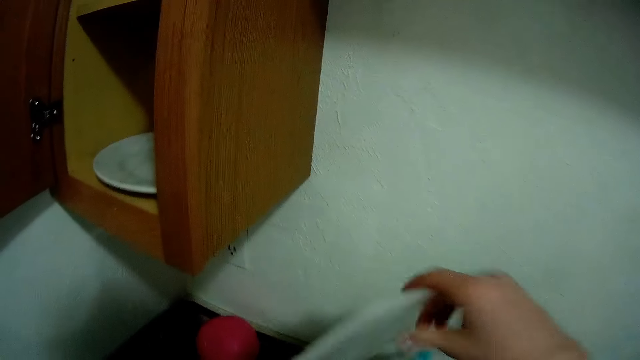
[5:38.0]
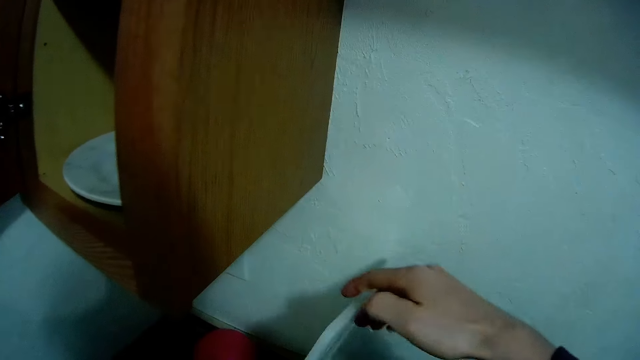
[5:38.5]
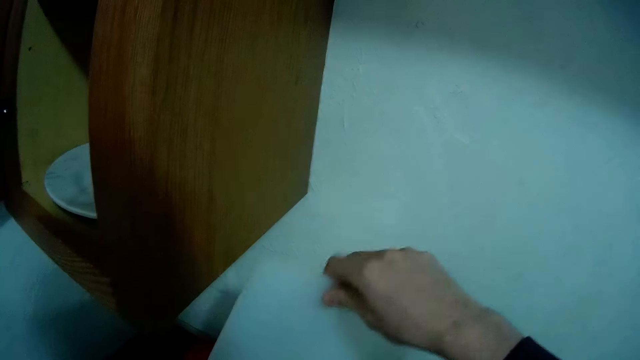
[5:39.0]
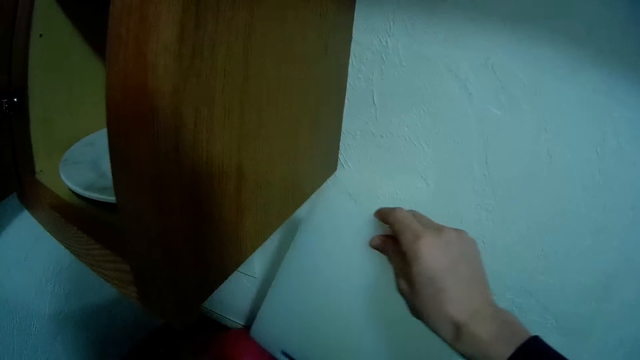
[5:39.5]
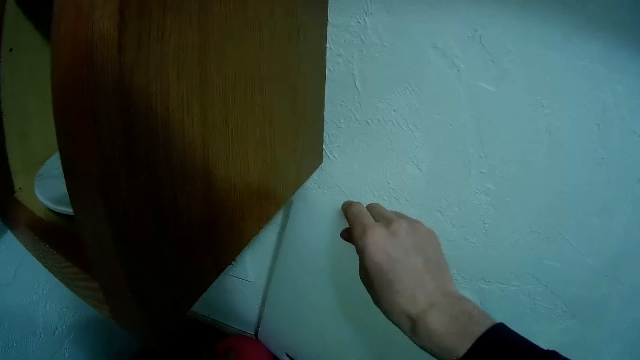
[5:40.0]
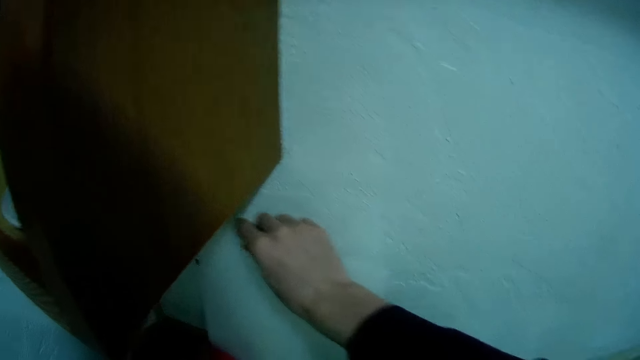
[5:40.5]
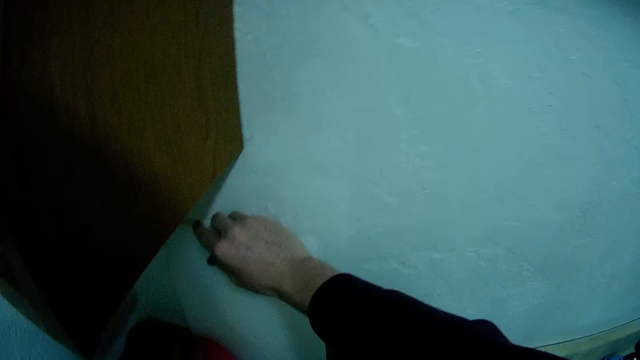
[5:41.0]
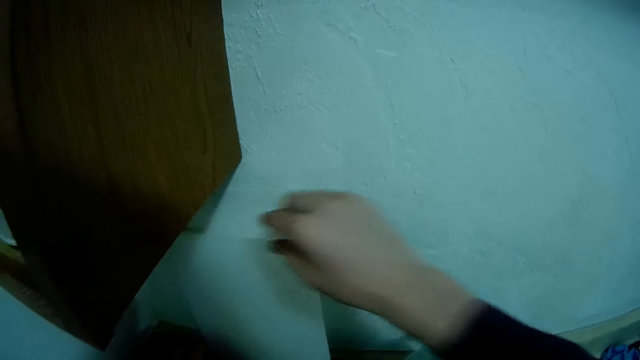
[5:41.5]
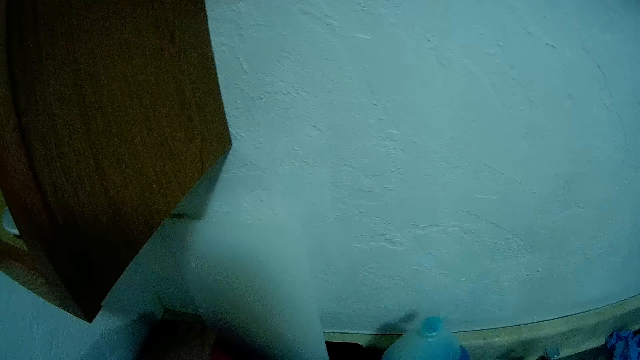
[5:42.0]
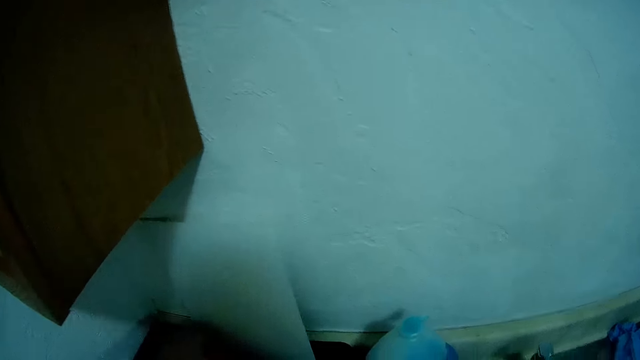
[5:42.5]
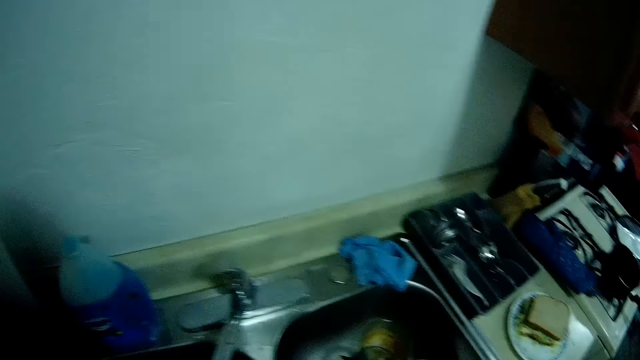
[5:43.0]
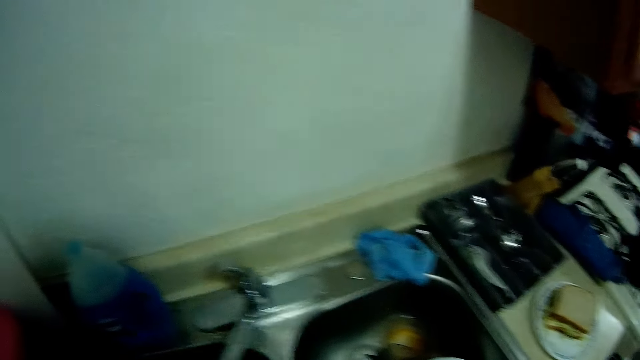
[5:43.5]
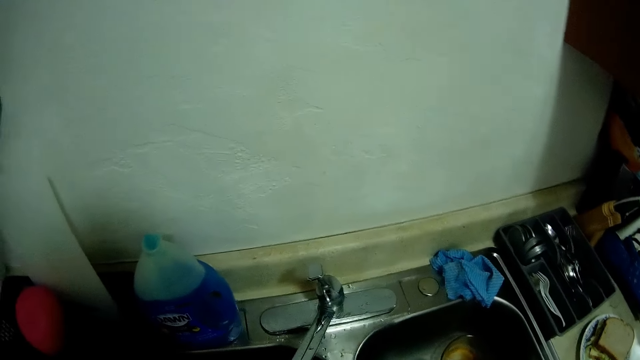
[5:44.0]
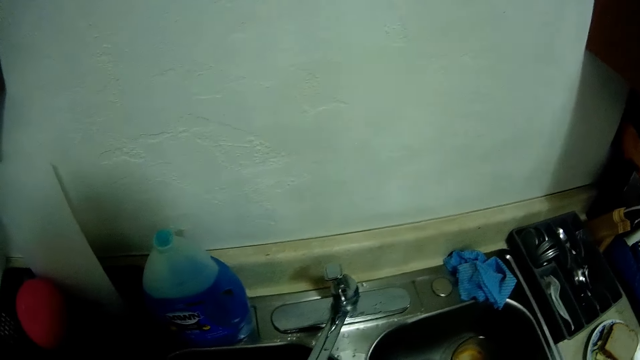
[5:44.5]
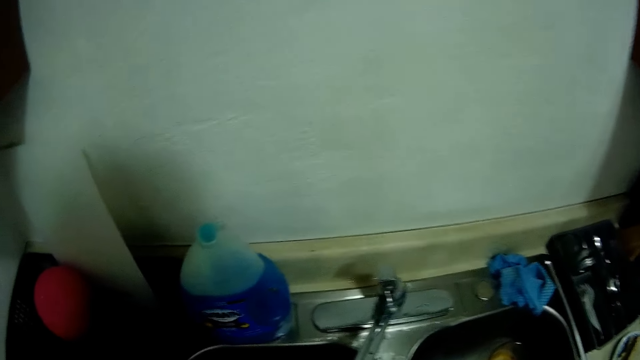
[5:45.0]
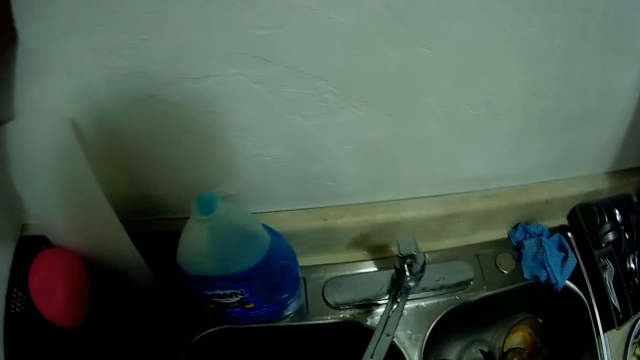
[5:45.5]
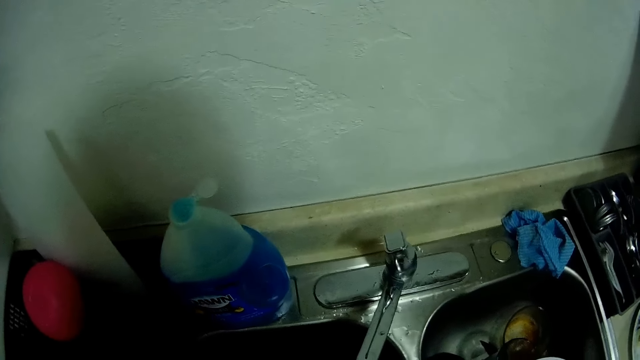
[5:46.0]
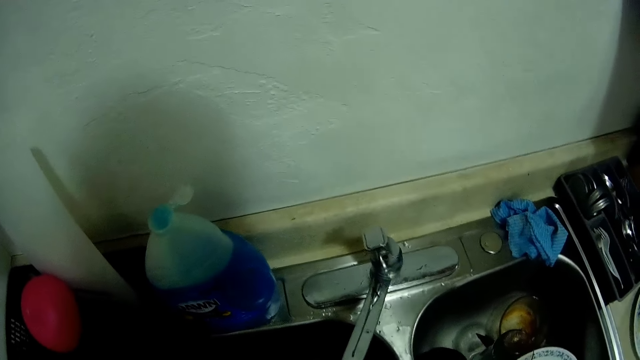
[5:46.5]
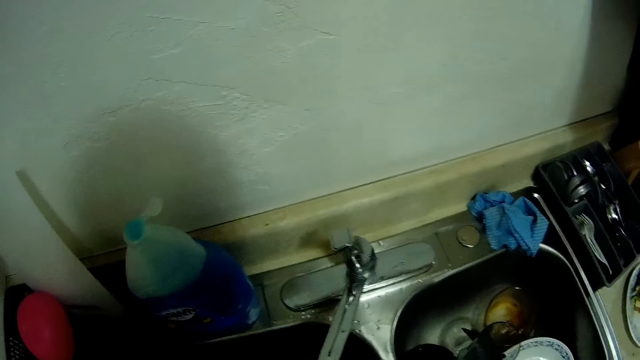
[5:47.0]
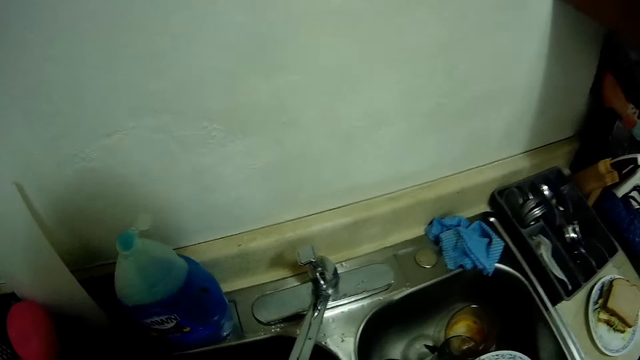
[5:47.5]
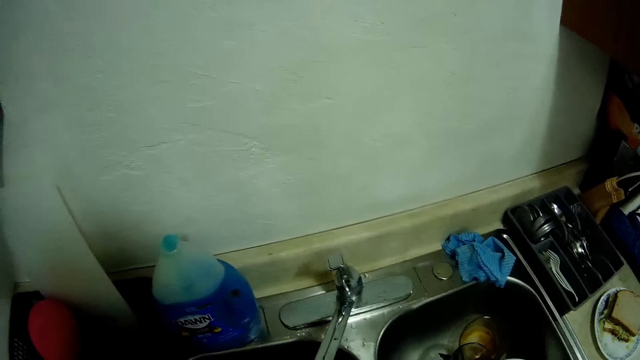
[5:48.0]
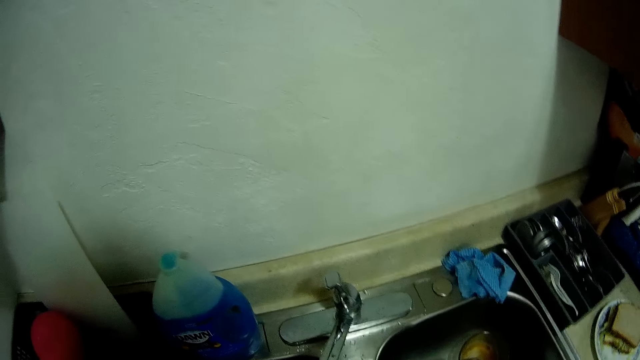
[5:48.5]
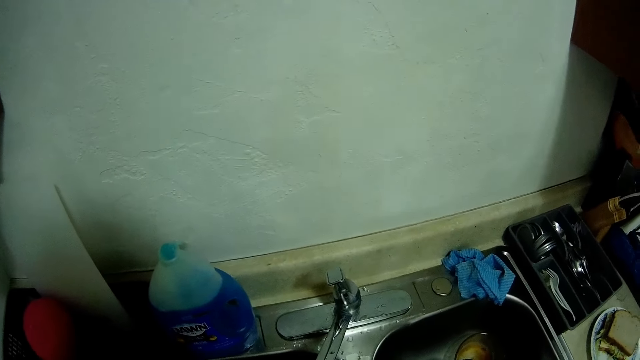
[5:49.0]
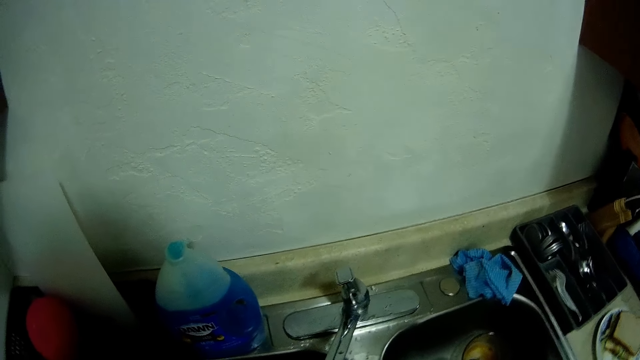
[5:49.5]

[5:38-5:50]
The camera wearer places the chopping board into the tray with her left hand. She washes a glass in the sink.

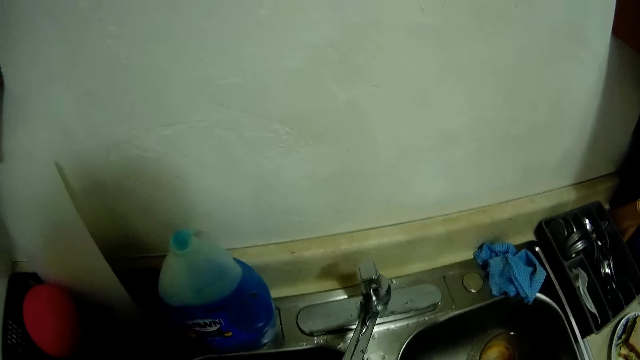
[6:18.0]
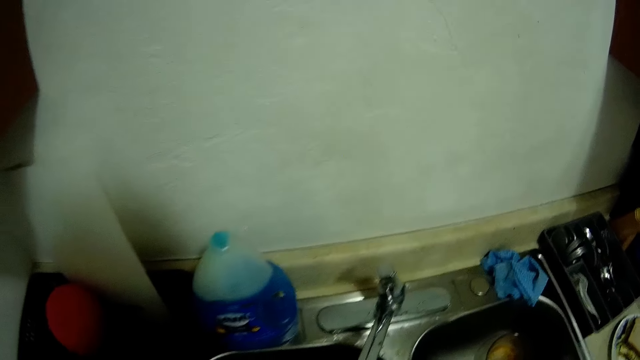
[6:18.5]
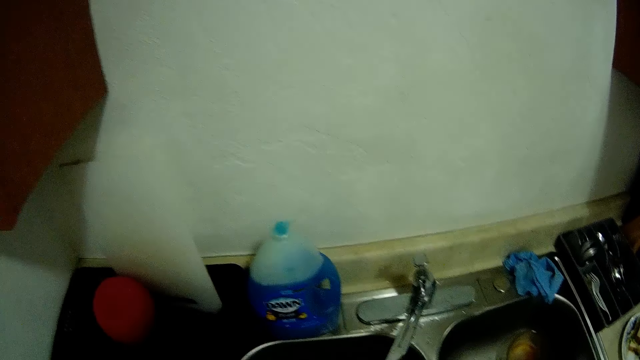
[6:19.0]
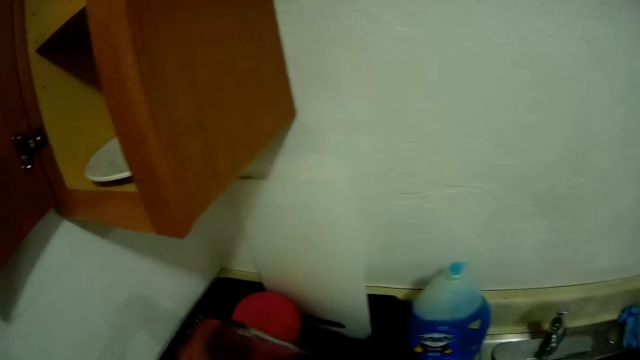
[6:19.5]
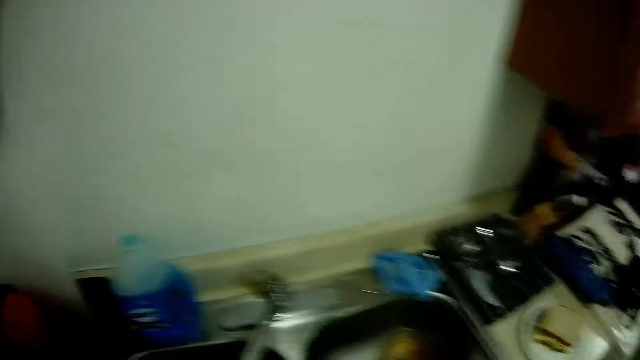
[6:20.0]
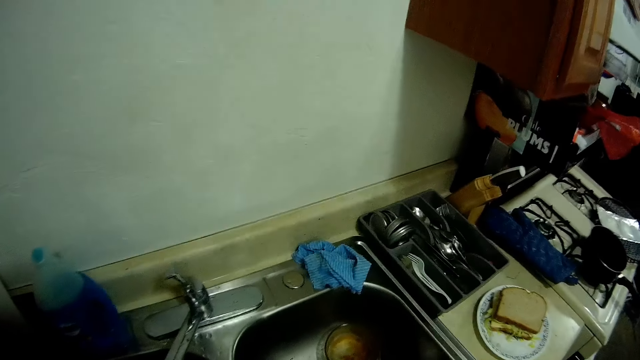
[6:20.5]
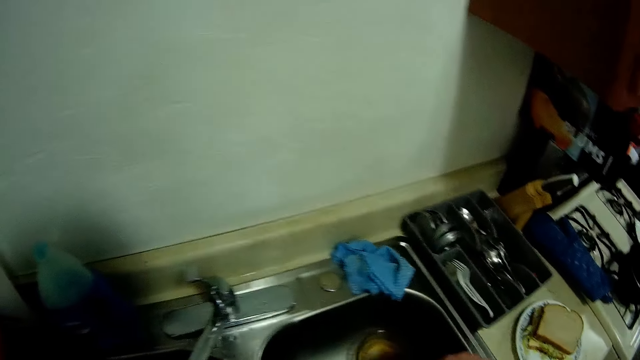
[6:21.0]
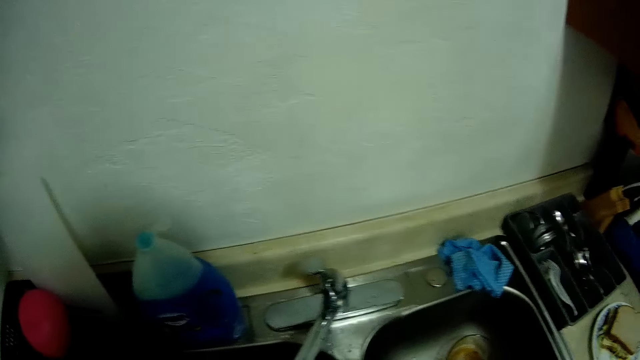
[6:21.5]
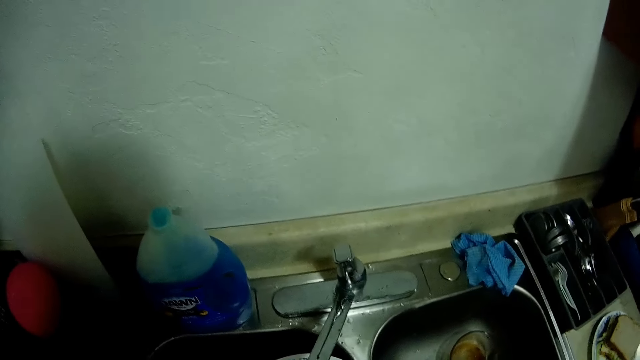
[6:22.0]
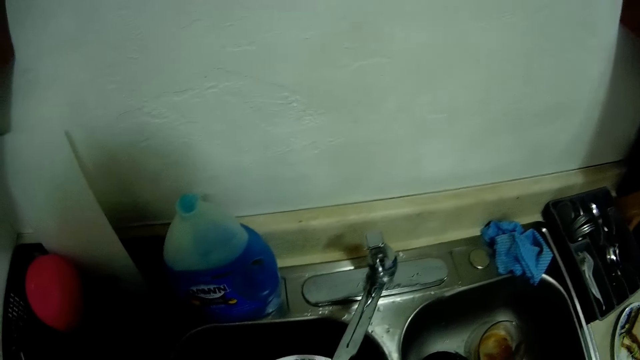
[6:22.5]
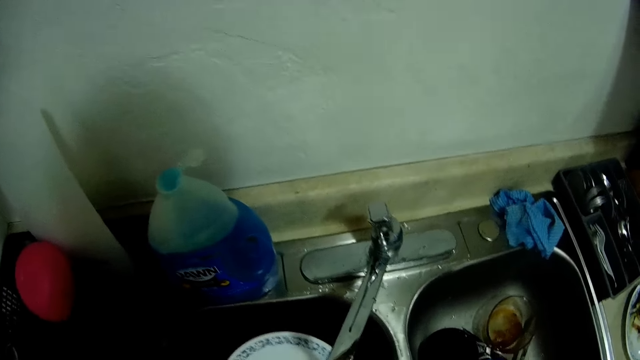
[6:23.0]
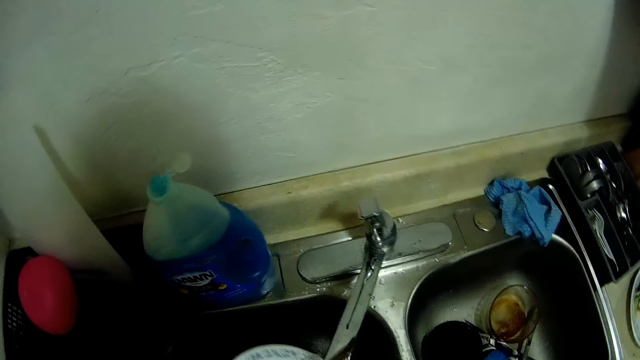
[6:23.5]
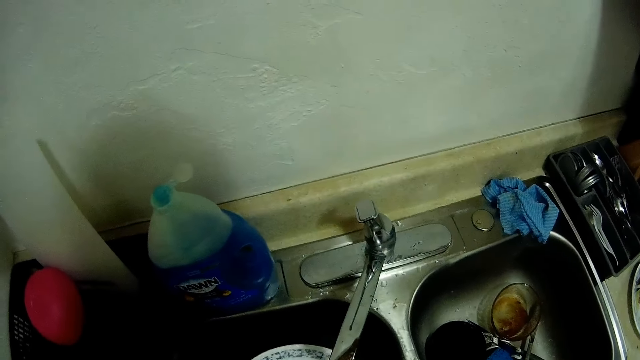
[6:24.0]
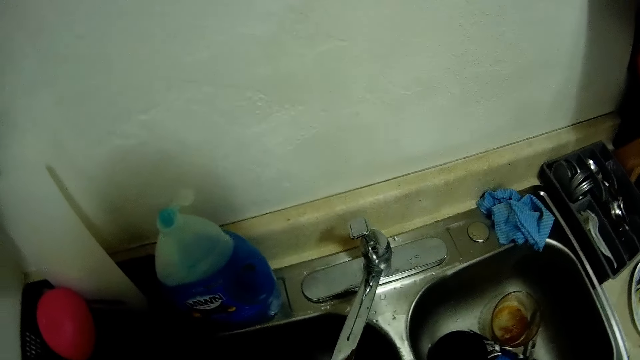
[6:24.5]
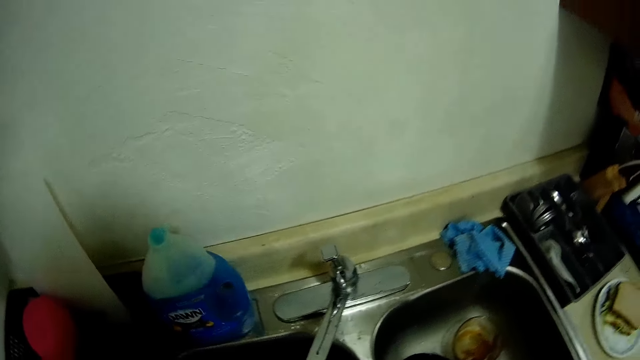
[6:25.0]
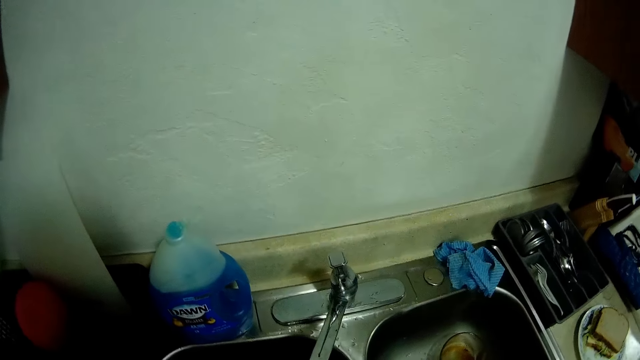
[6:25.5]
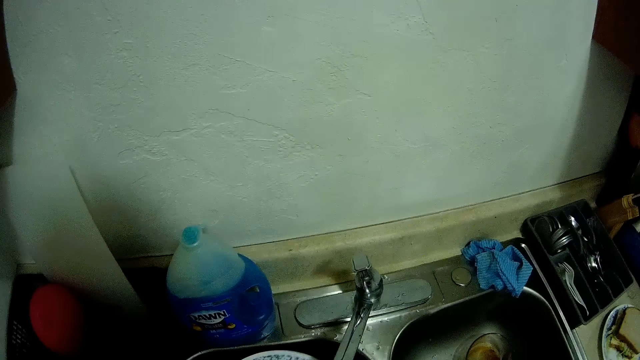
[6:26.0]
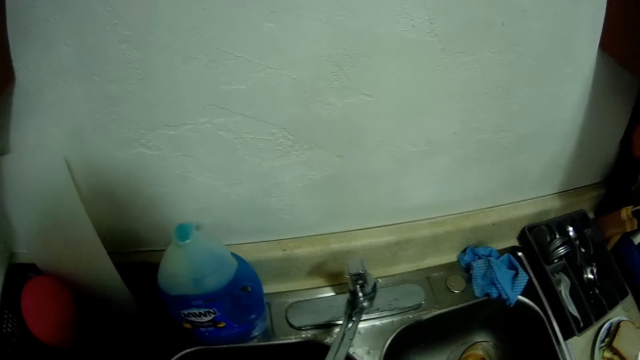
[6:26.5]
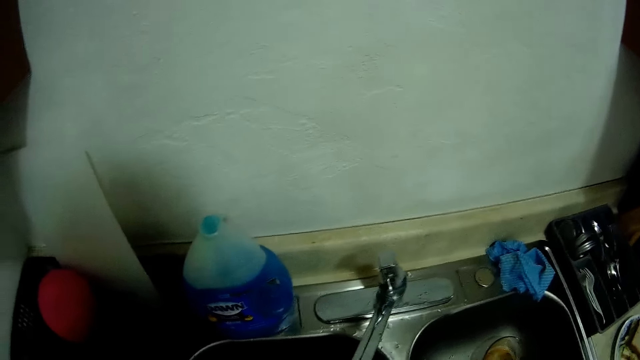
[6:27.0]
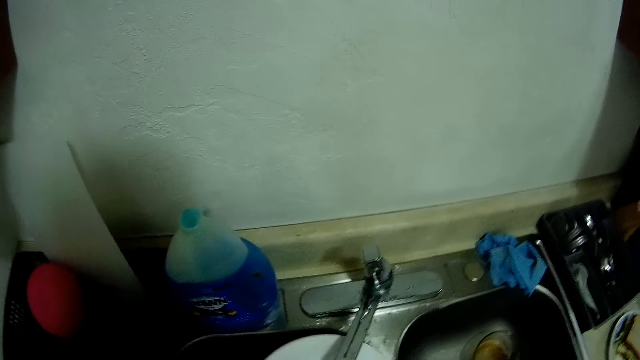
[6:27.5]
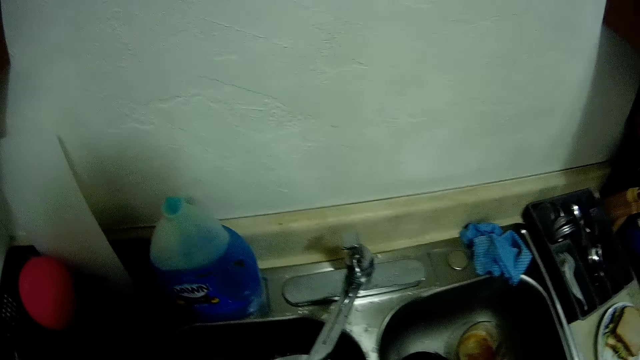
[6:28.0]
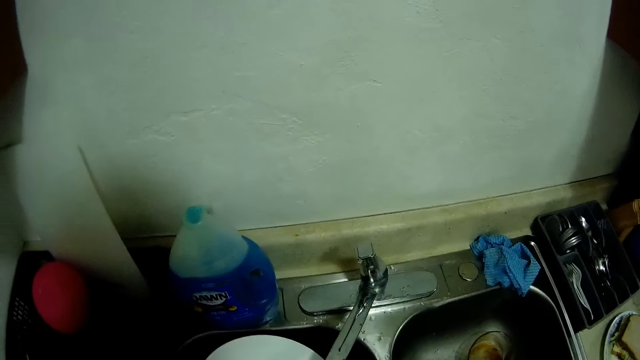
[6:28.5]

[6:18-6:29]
The camera wearer places another cup into the tray with her left hand. She washes a plate in the sink. She rinses the plate in the sink.
